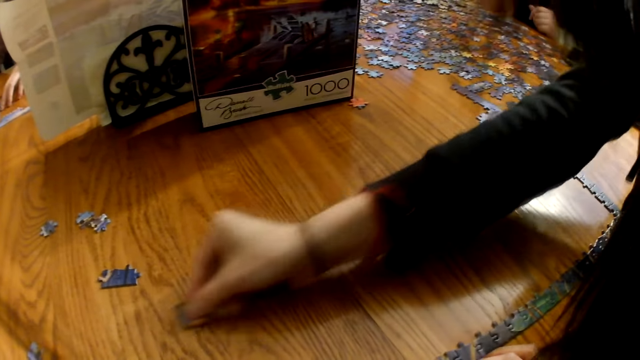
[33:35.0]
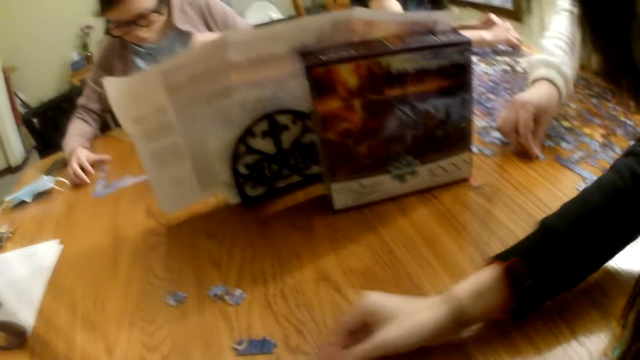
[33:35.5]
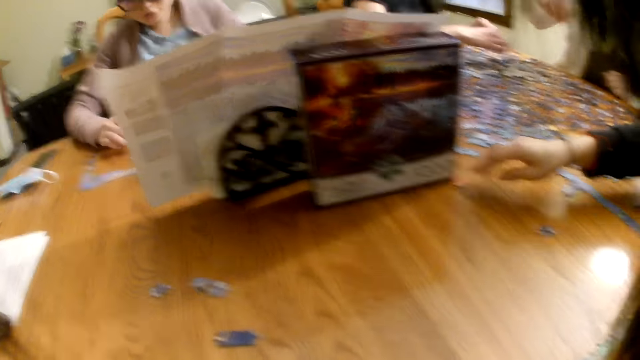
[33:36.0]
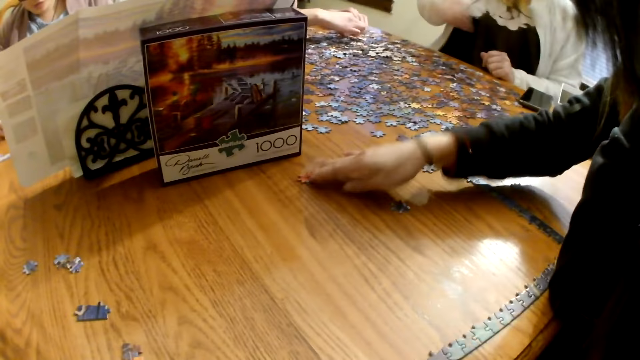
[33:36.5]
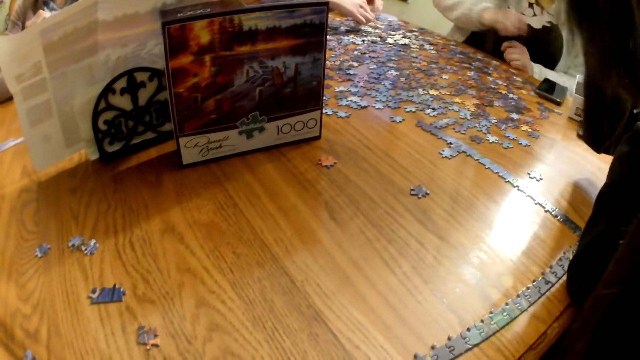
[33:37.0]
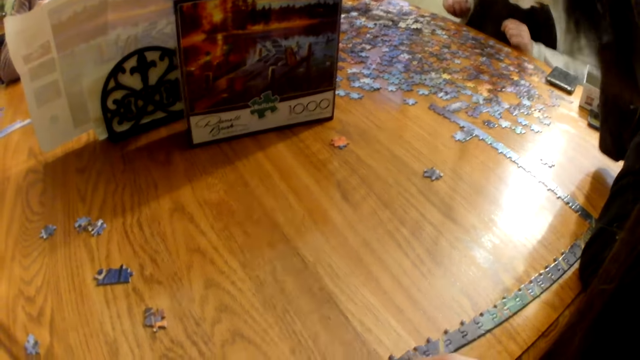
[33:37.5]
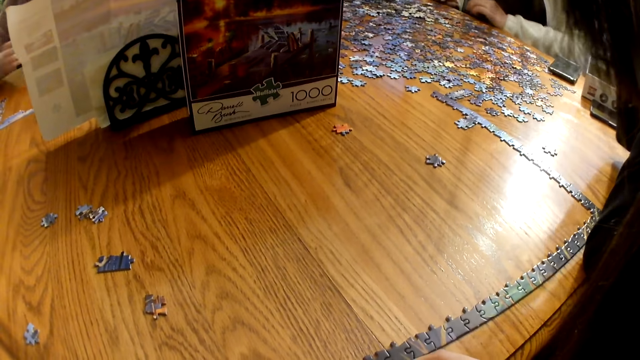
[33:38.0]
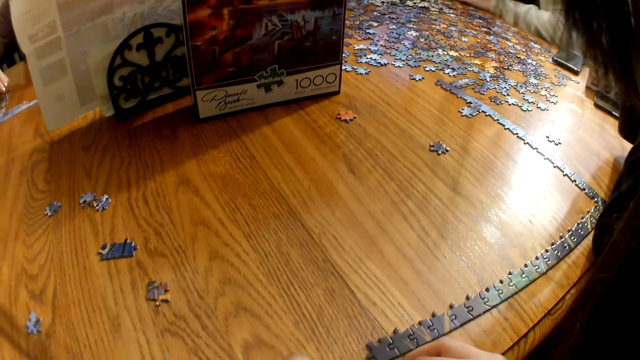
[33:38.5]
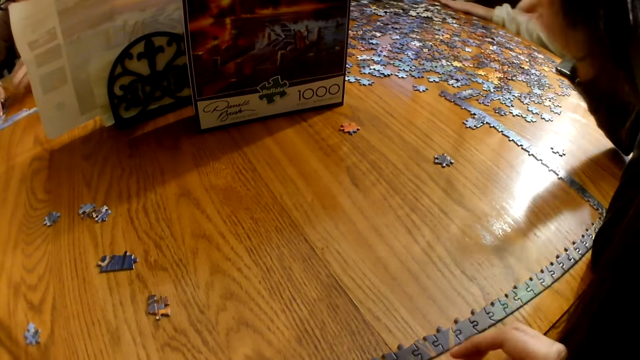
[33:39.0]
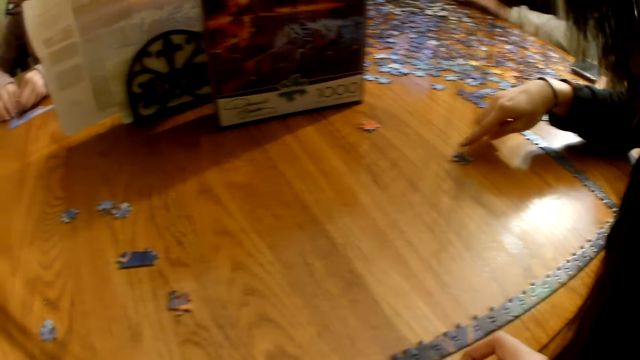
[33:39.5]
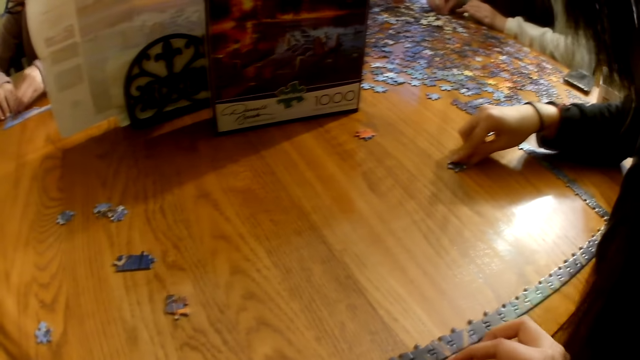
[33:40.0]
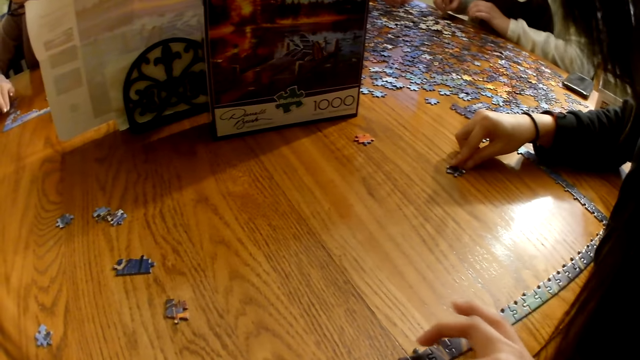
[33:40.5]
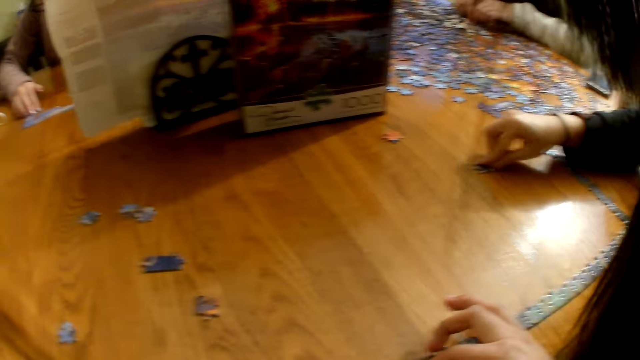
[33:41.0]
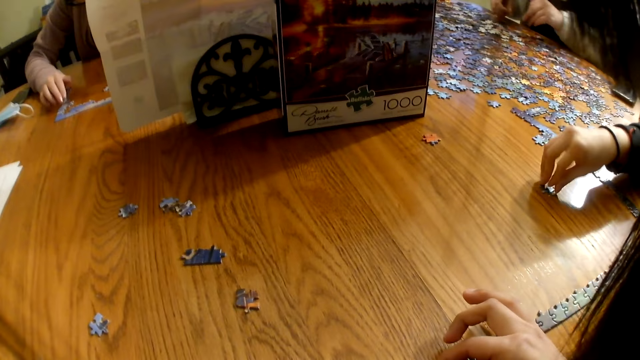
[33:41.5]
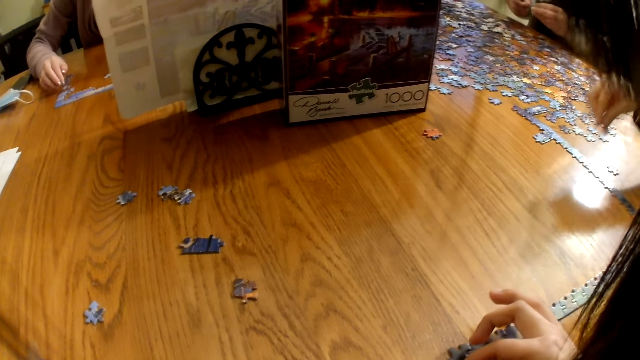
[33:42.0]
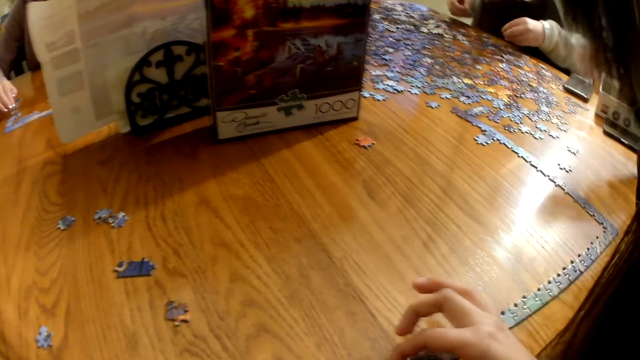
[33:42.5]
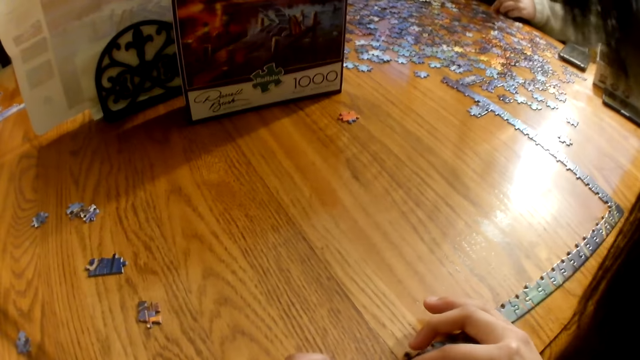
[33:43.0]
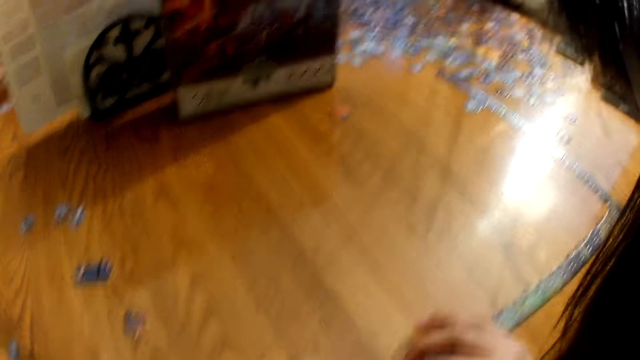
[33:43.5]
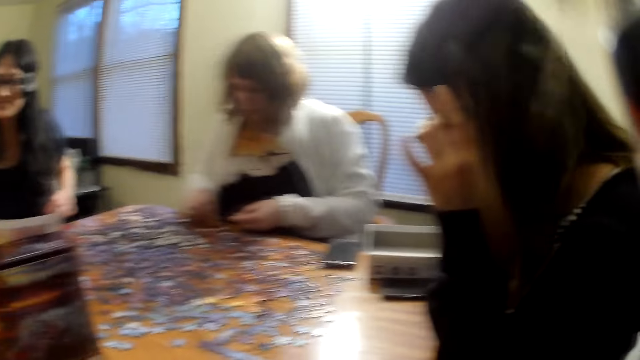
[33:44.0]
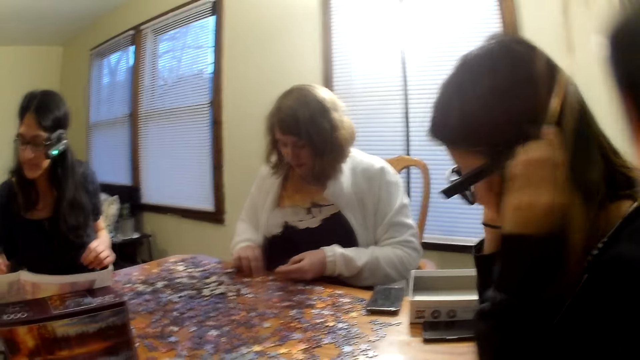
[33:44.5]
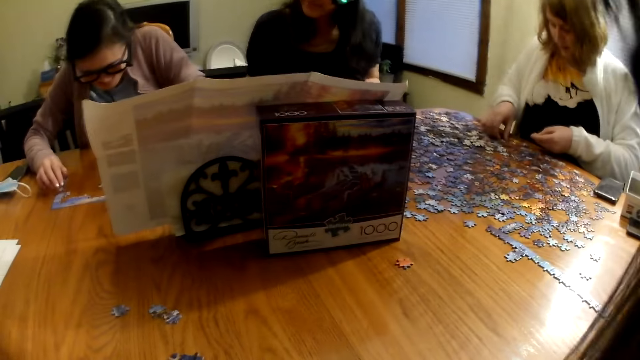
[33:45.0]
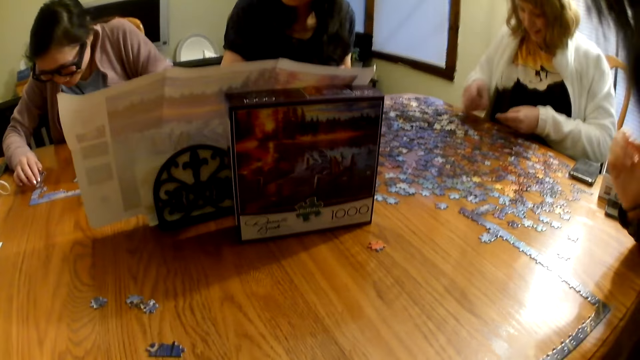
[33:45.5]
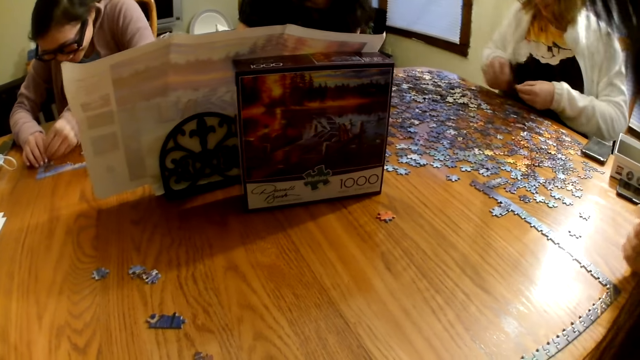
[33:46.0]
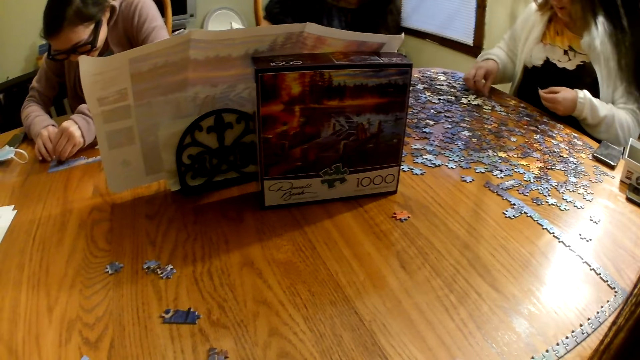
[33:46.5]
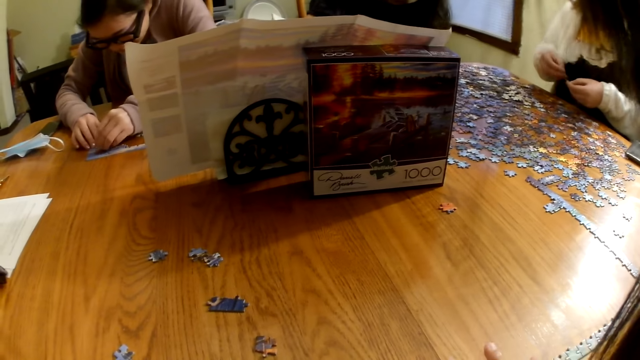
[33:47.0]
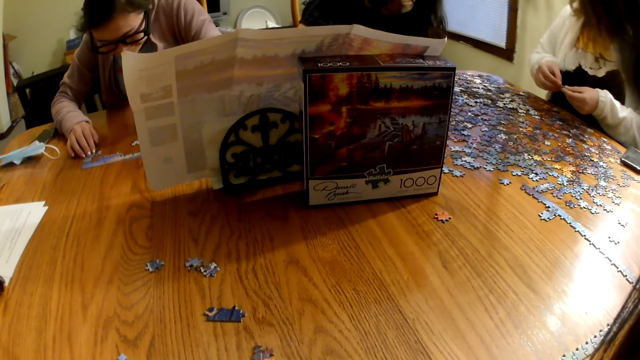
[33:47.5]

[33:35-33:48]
A woman picks up a piece from the table, moves a piece on the table and raises her hand. The woman picks up a piece from the table and moves a piece on the table. The camera wearer speaks.

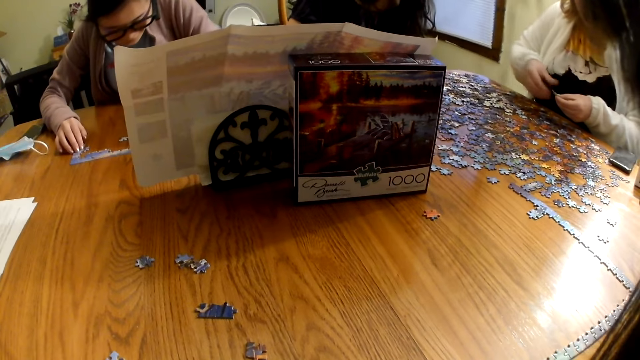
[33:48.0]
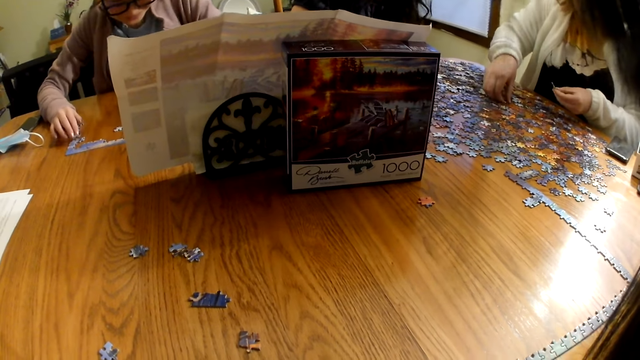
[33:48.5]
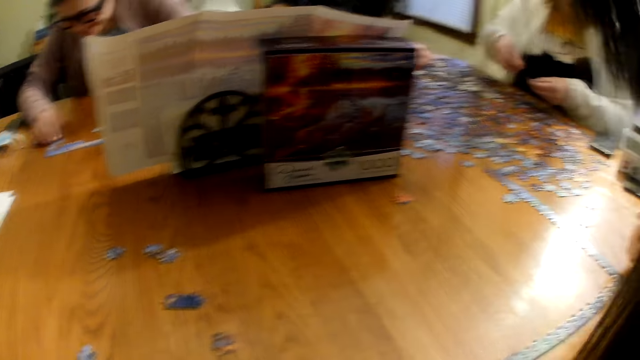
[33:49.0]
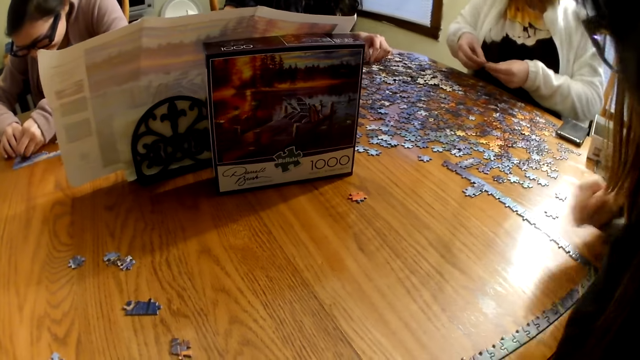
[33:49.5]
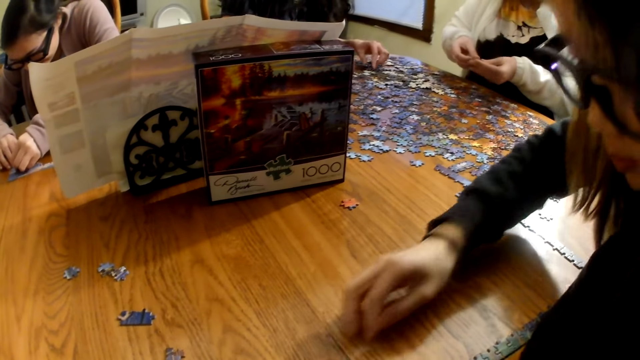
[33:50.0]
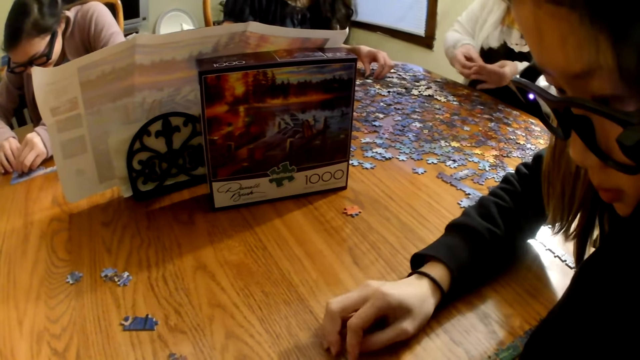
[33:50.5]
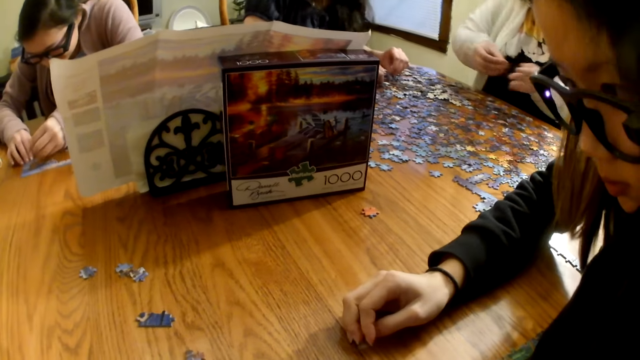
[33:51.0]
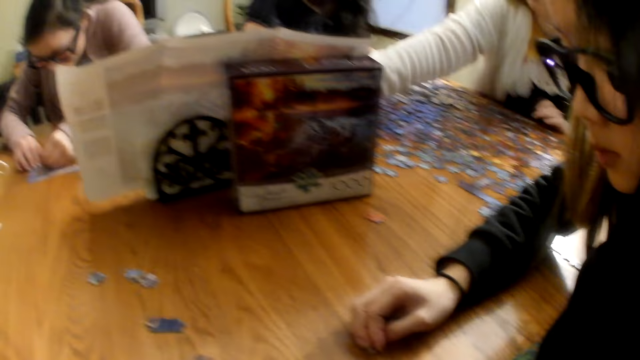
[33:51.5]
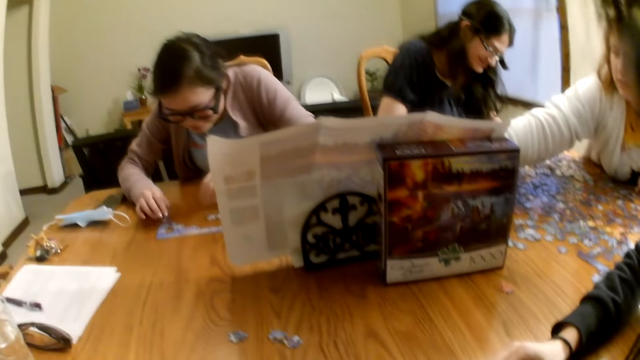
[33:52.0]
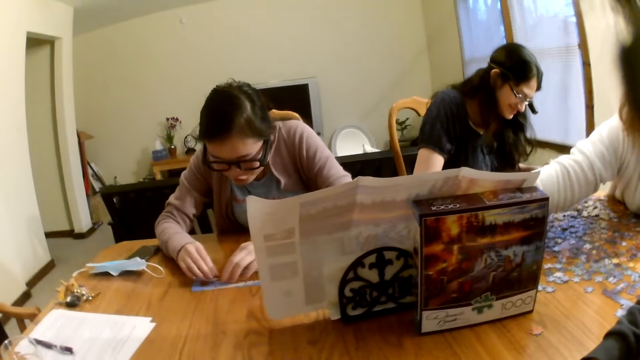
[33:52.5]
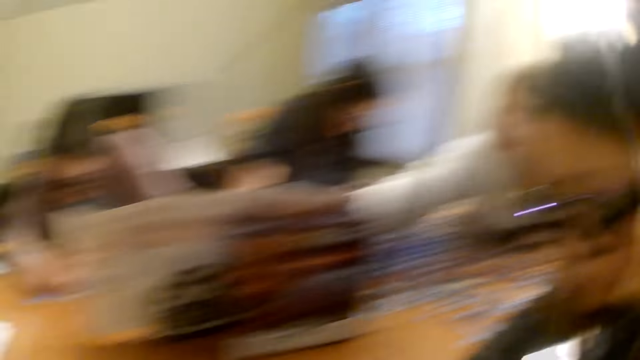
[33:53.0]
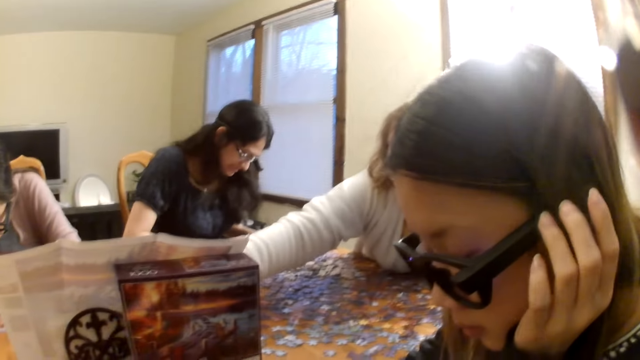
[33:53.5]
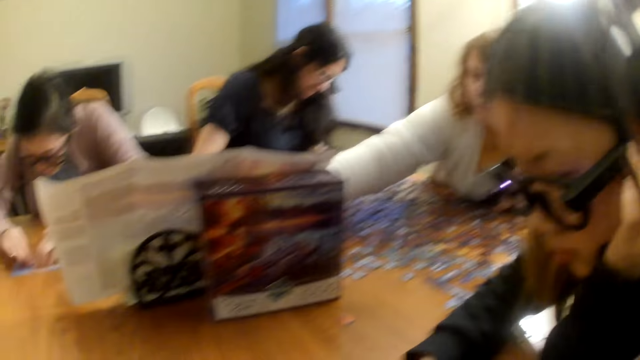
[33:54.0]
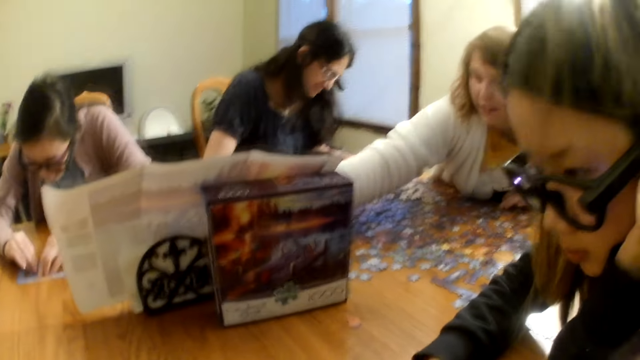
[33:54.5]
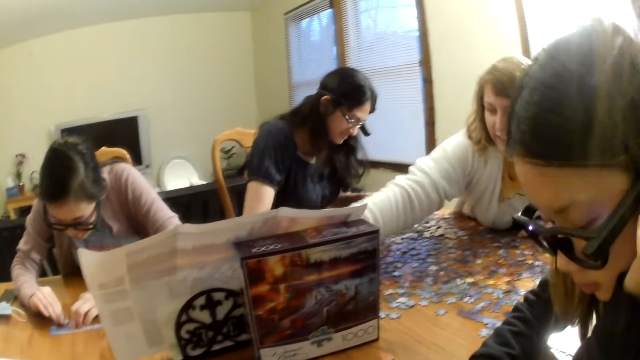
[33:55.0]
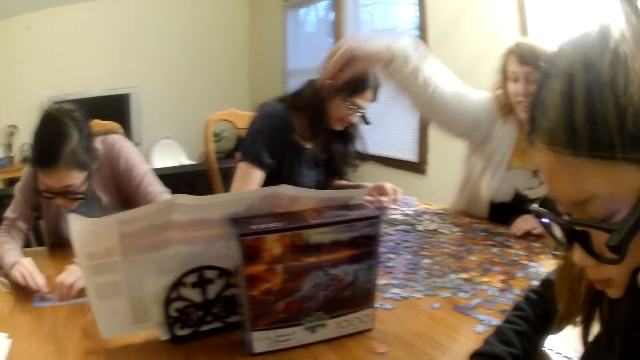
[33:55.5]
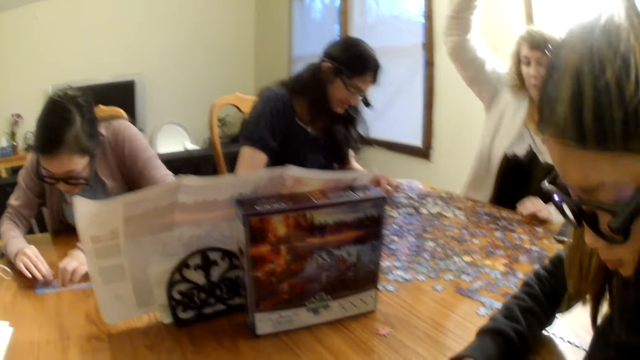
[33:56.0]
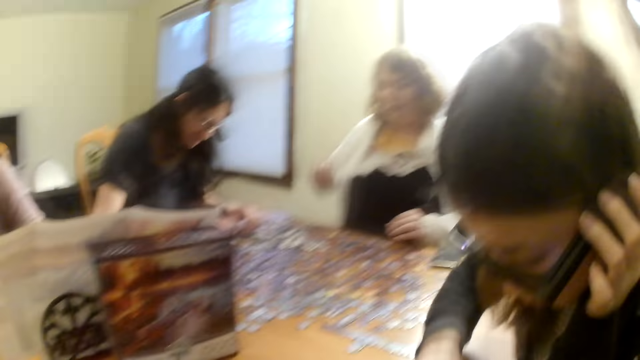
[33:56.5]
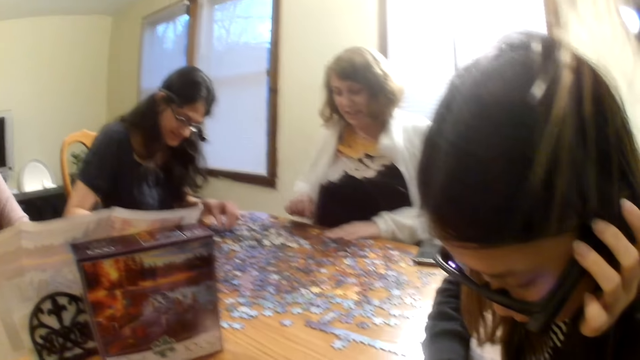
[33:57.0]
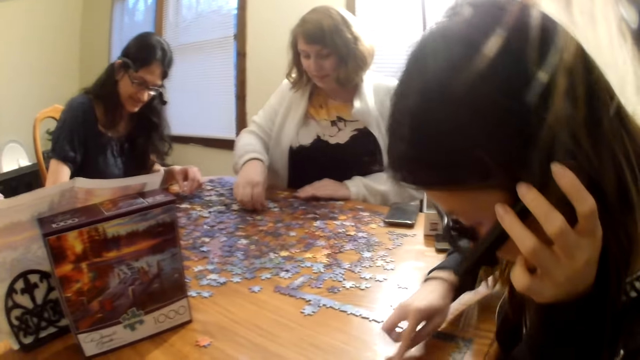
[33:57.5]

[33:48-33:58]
A woman moves the piece on the table. Another woman moves the hand. A third woman moves a piece on the table. The first woman moves the piece on the table. The second woman looks at the pieces on the table. The third woman raises the hand.
